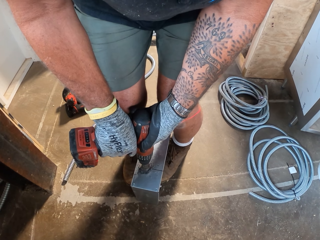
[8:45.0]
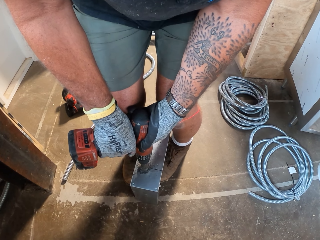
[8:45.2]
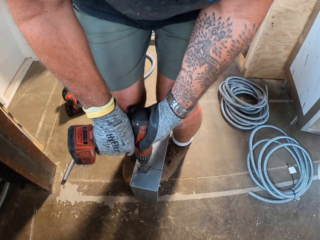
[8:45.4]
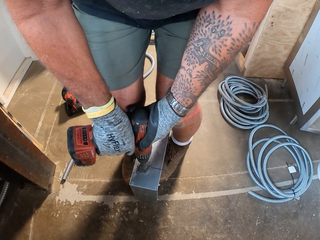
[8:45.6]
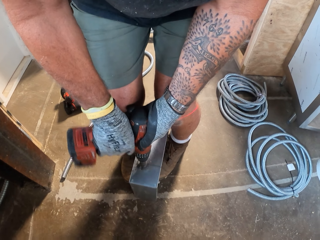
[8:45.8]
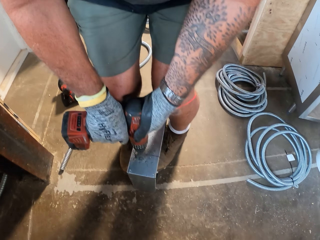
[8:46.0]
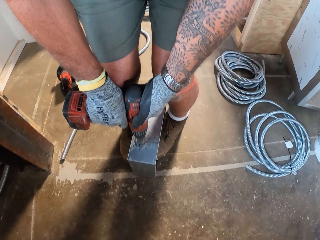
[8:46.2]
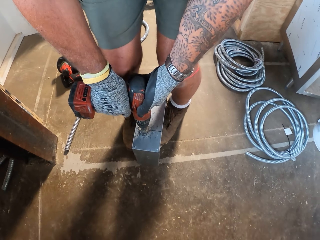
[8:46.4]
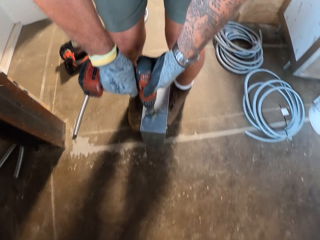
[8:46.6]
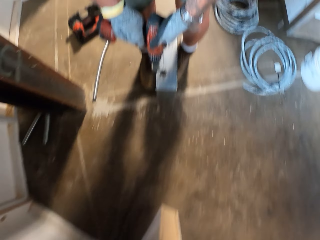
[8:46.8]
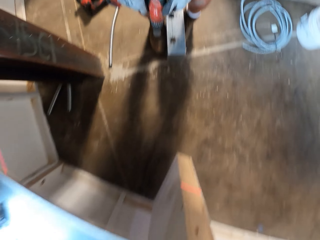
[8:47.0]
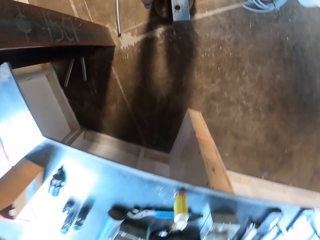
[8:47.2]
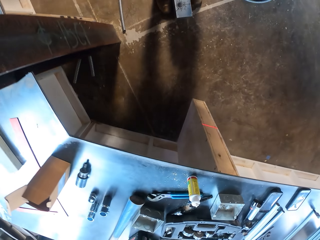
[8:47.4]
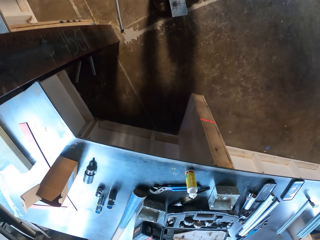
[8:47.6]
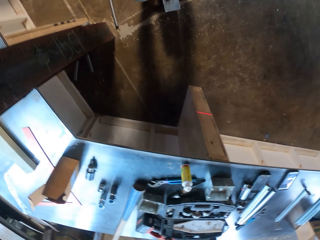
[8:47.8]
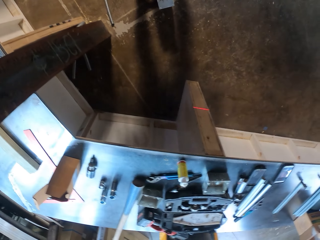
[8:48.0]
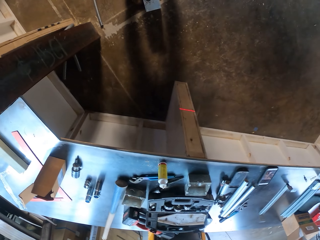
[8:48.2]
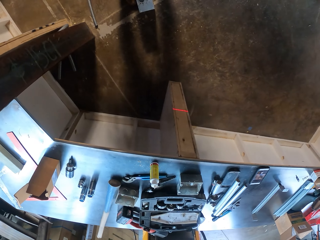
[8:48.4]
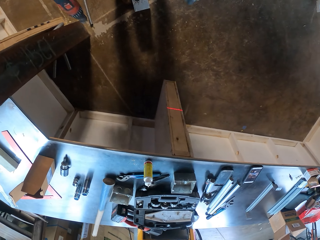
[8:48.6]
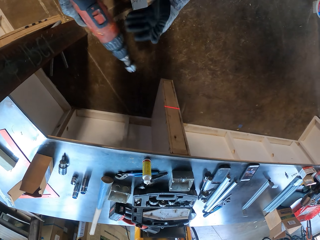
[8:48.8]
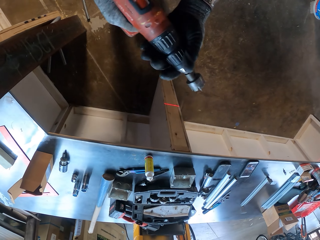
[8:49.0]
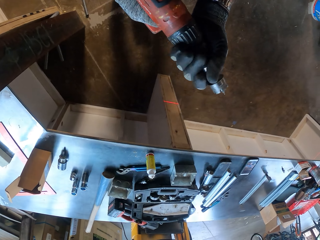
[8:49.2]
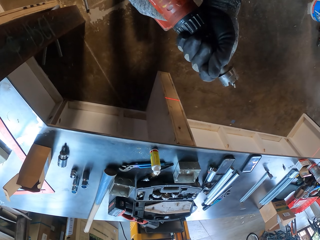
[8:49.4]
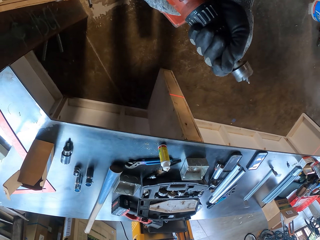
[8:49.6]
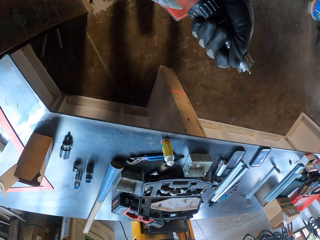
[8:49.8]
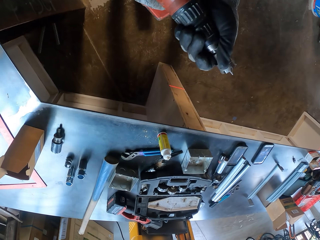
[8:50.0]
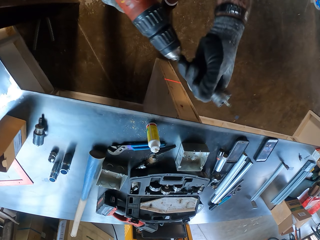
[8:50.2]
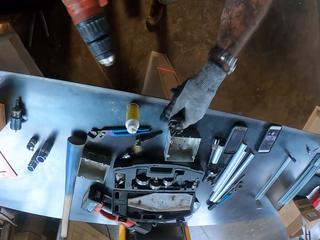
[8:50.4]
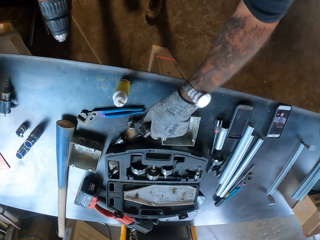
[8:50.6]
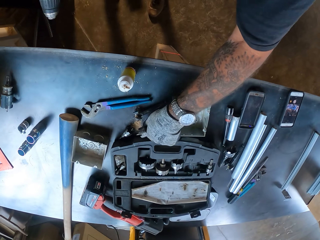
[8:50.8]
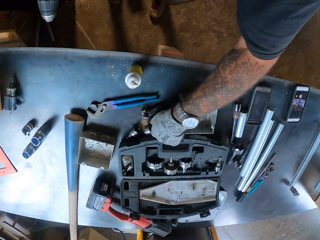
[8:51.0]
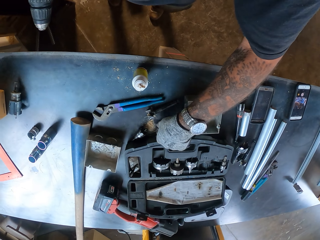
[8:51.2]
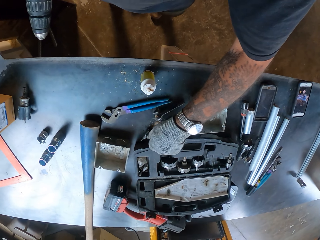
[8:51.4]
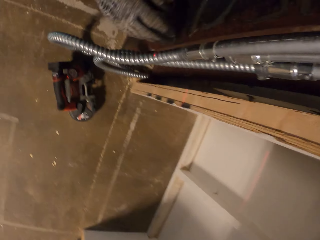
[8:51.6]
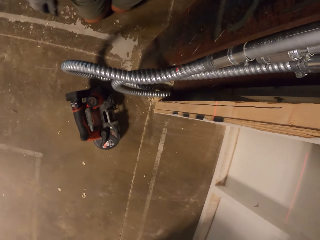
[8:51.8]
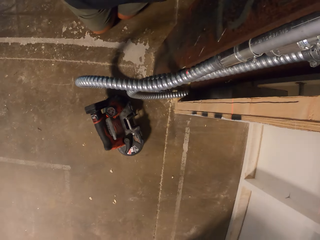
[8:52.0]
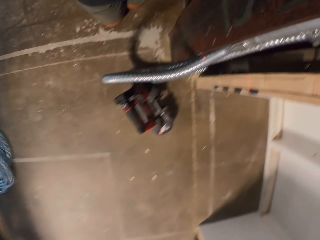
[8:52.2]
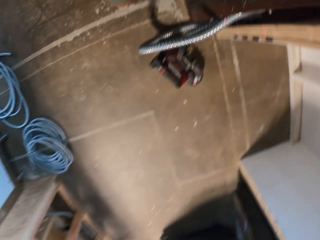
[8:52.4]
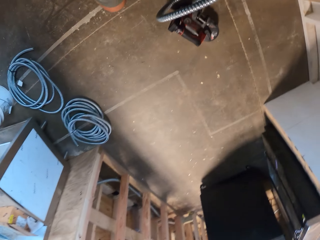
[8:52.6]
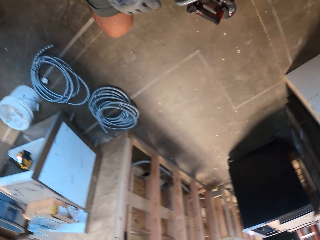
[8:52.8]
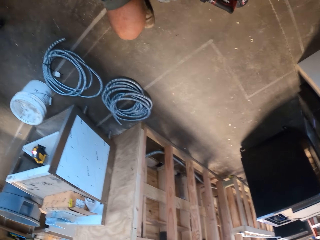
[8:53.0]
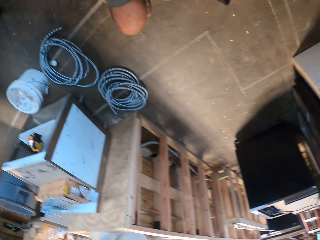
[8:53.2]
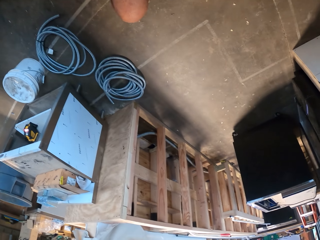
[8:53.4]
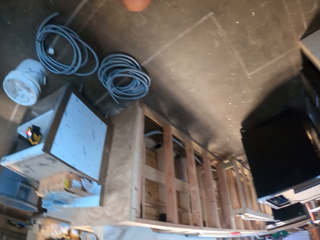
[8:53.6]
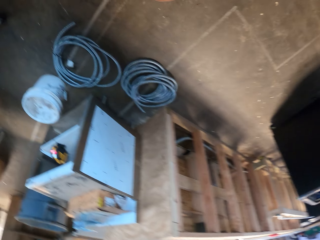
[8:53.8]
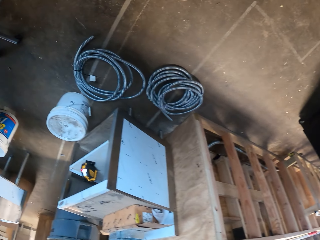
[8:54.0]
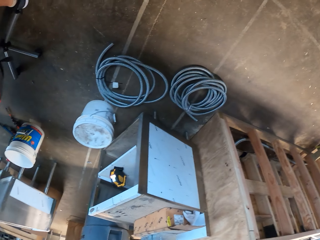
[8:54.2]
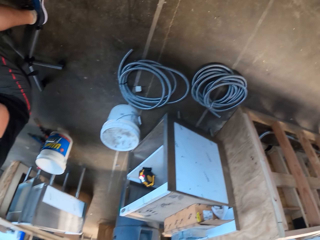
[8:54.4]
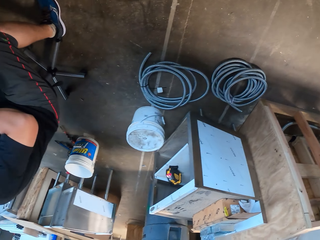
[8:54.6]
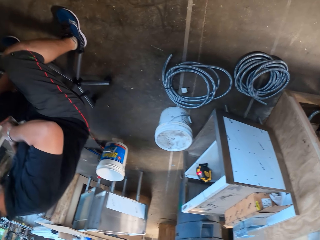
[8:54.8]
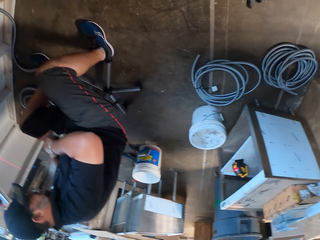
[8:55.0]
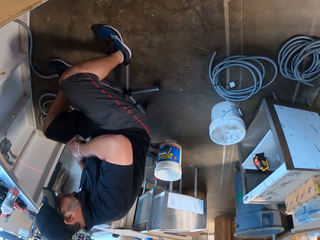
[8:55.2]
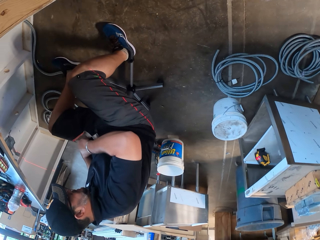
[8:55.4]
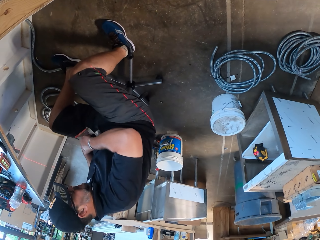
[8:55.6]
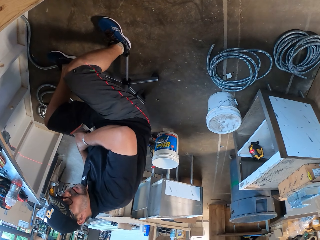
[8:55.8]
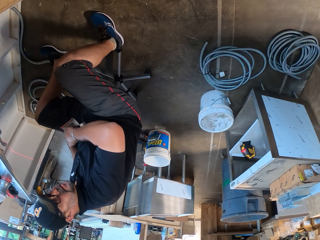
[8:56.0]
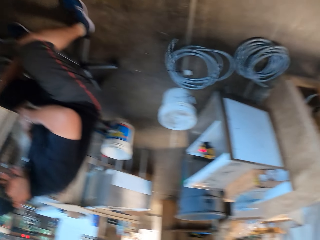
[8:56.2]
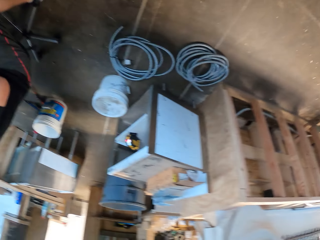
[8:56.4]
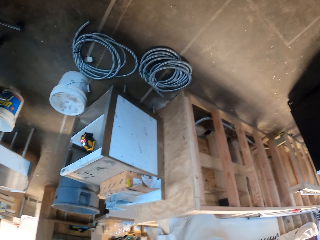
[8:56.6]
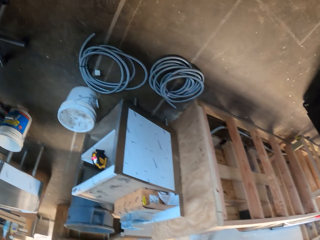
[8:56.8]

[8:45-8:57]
The camera wearer makes a hole on the metal tool. They open the keyless chuck. They remove something from the drill. They place the keyless chuck on the table. They look around.

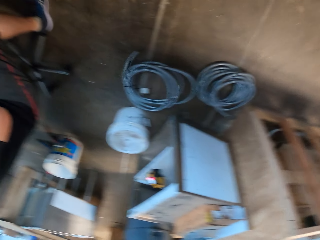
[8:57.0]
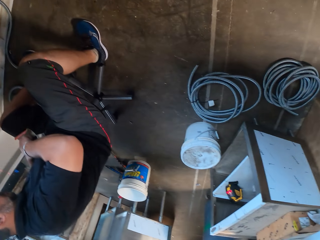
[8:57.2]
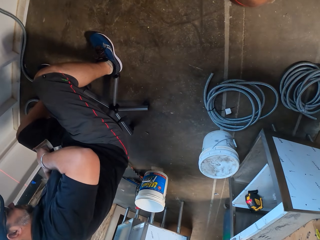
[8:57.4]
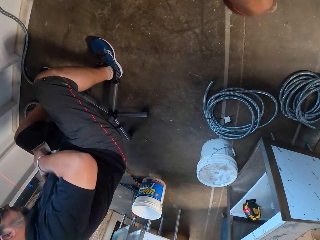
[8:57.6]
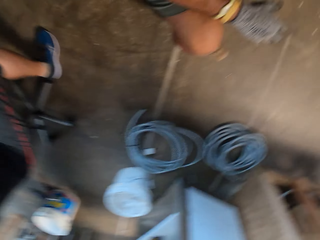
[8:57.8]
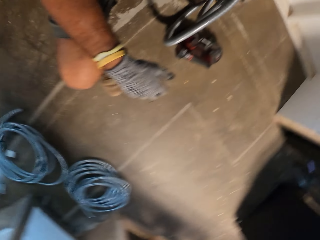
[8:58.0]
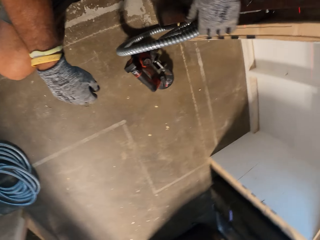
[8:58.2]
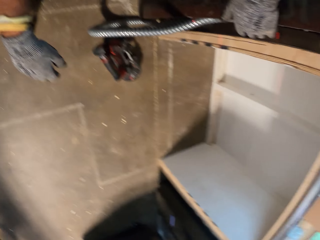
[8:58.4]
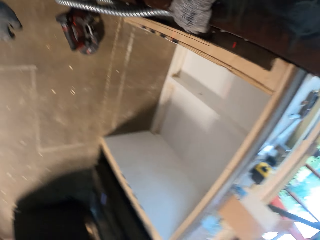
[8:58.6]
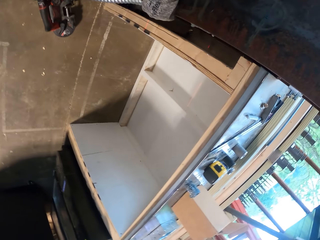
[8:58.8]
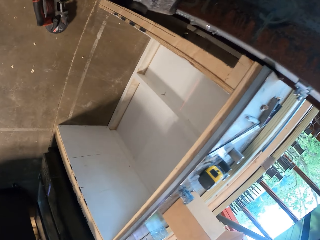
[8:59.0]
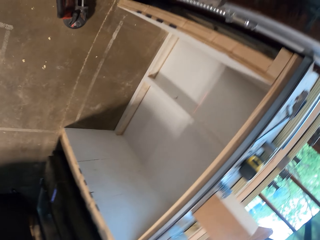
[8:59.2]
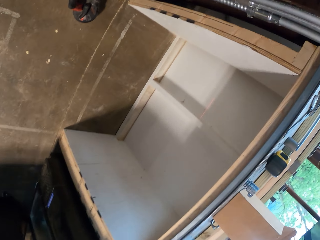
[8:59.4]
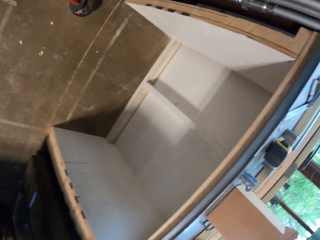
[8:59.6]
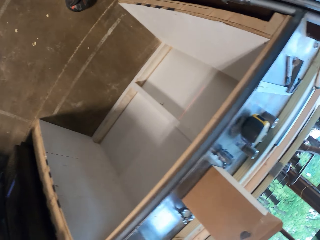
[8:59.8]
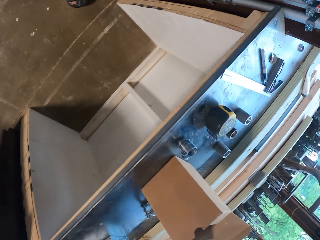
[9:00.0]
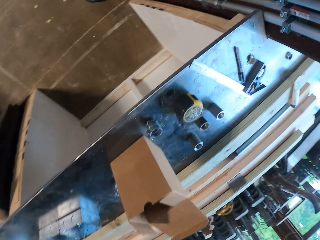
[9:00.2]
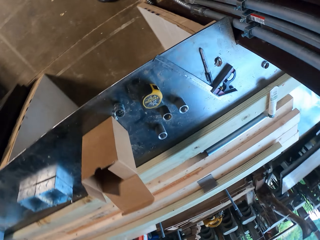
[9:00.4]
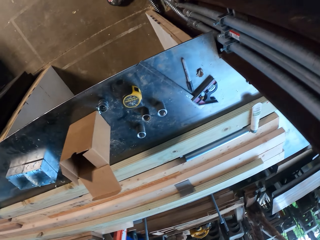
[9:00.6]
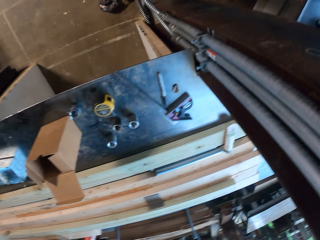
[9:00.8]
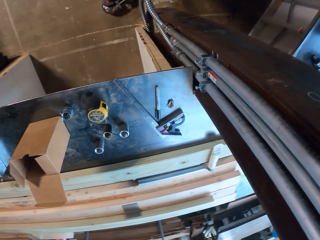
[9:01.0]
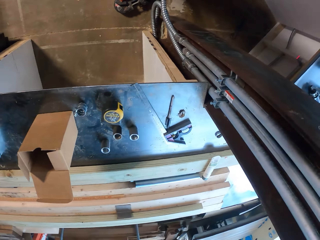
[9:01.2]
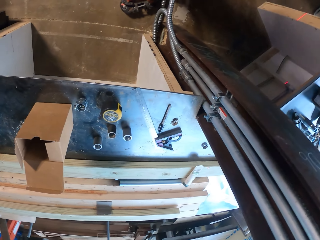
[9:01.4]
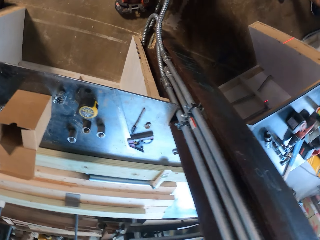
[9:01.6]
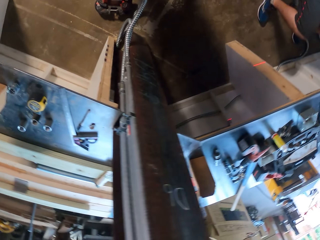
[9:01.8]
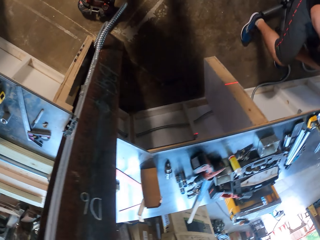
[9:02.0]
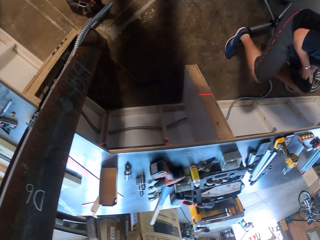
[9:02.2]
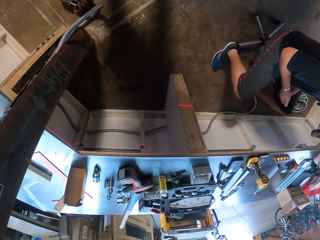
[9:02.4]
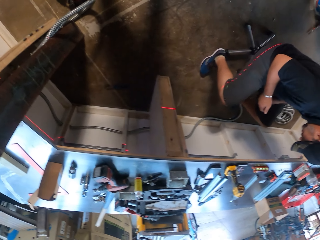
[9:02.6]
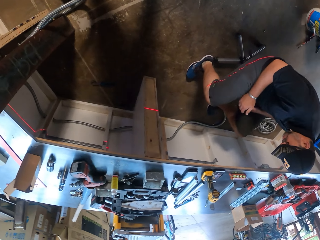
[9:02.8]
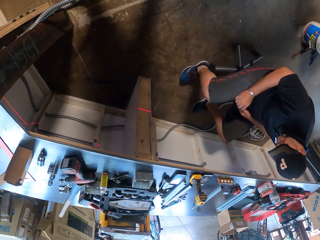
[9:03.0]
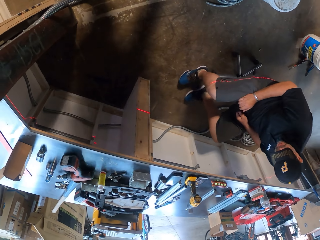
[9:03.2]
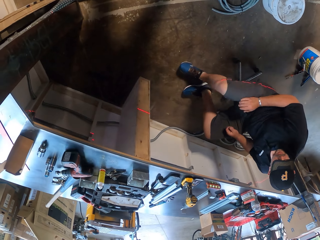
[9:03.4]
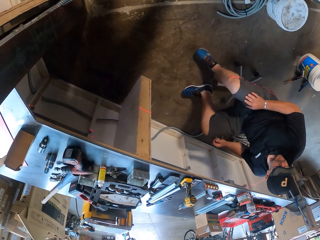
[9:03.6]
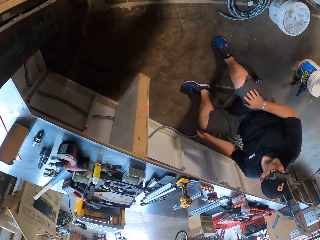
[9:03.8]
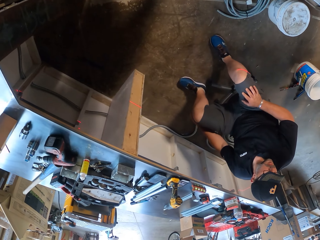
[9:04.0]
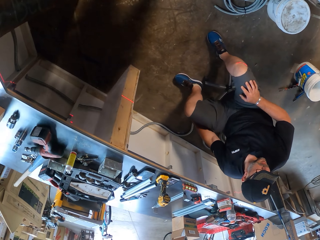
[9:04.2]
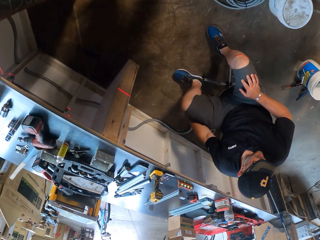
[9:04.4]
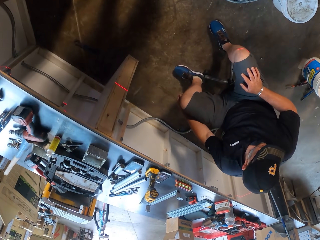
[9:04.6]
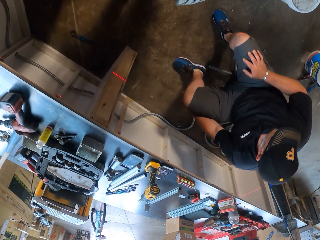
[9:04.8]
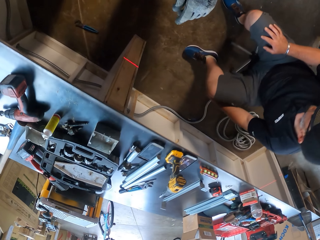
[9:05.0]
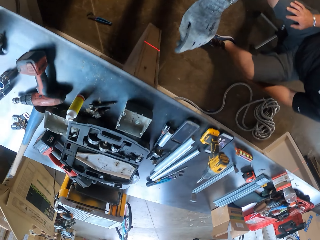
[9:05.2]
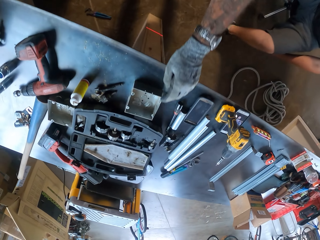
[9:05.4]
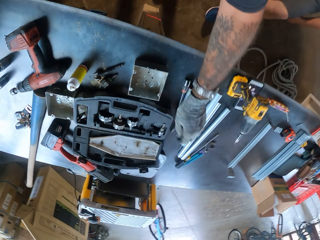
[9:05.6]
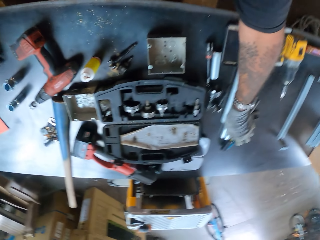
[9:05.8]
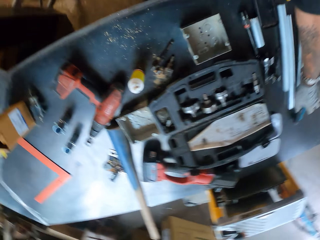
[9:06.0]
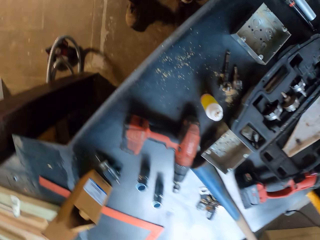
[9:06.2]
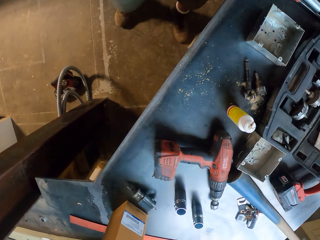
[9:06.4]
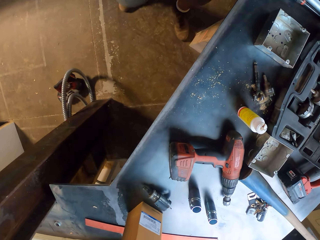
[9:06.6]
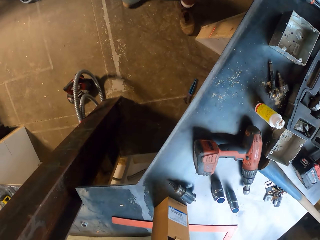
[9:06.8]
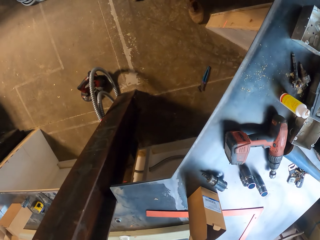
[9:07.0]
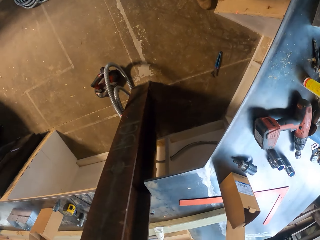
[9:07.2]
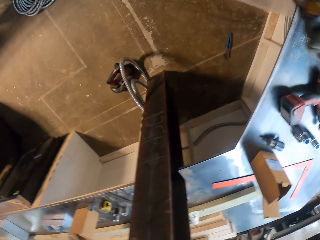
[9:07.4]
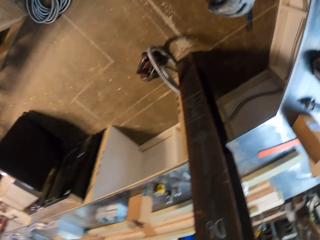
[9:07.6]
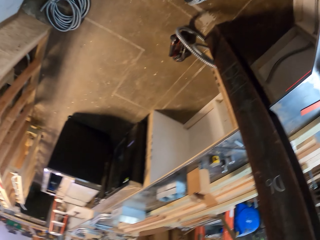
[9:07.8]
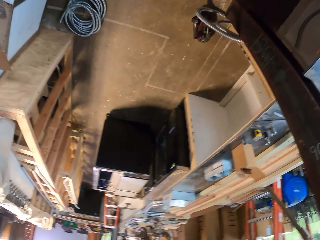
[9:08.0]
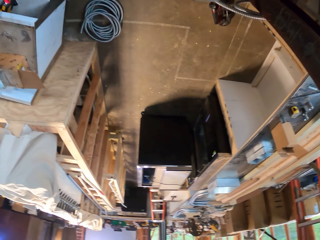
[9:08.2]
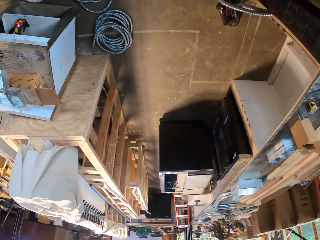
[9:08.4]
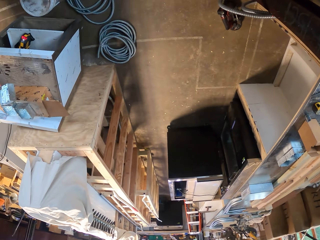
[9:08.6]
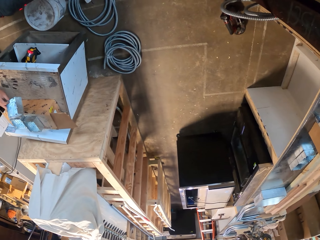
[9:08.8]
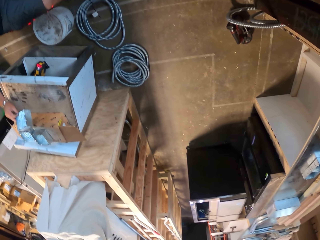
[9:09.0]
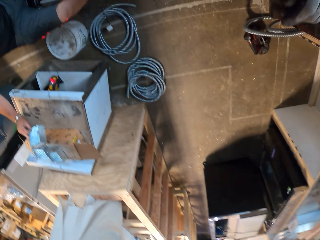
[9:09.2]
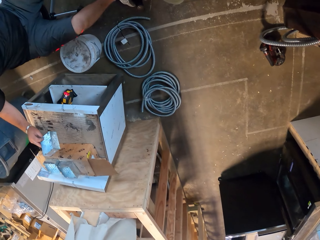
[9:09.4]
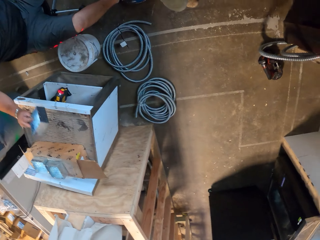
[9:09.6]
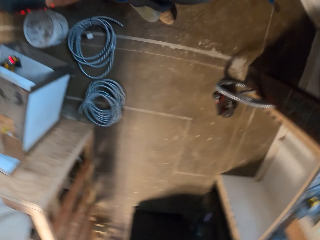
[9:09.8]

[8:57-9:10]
The camera wearer touches the pipe. They look. They pick a screwdriver on the table.
